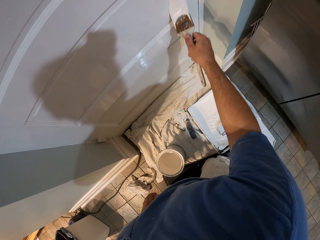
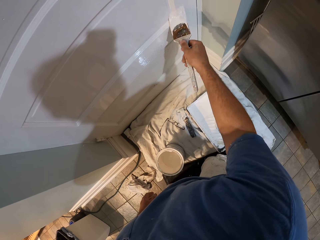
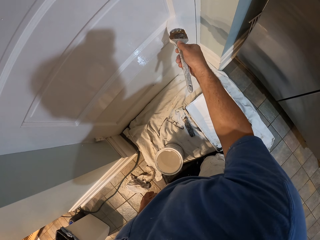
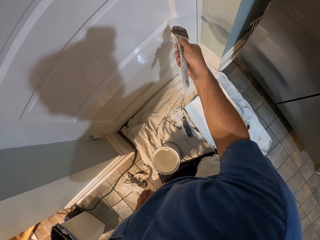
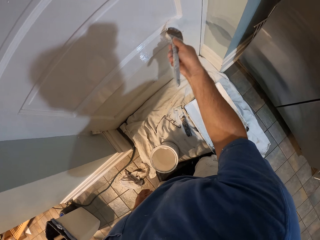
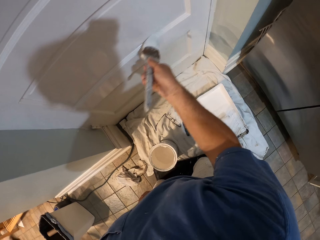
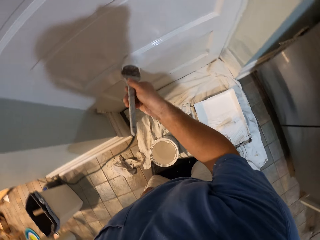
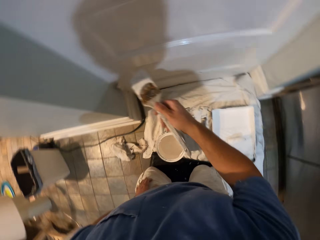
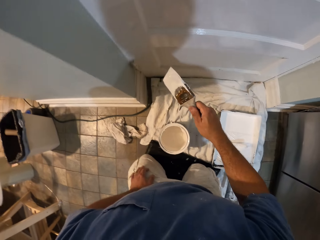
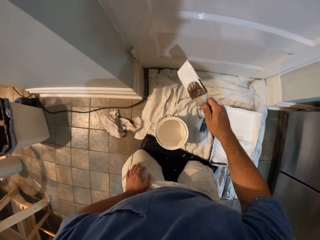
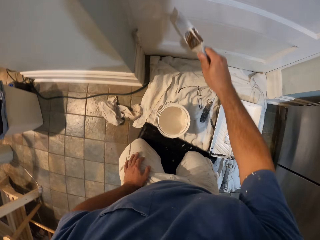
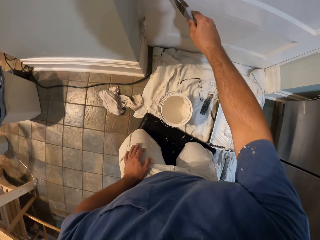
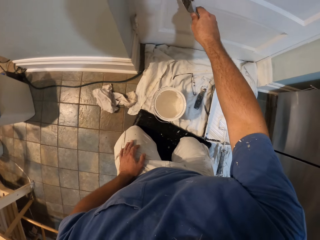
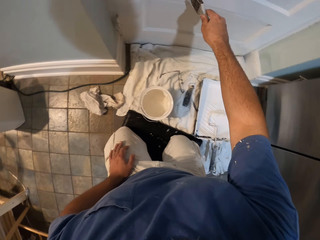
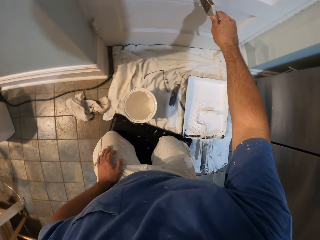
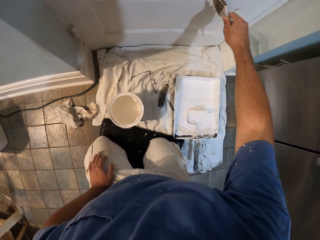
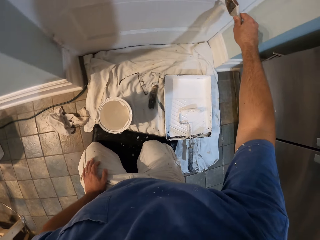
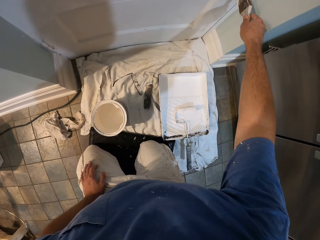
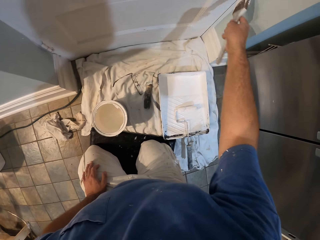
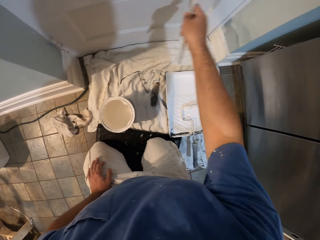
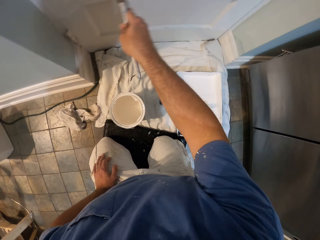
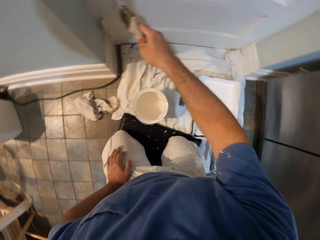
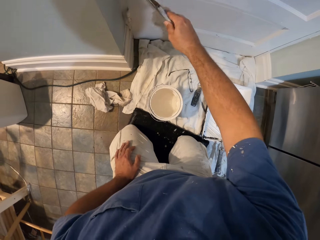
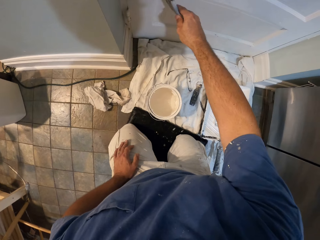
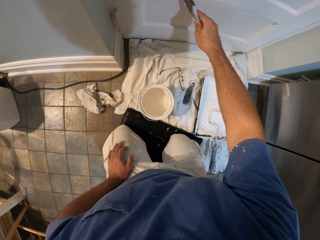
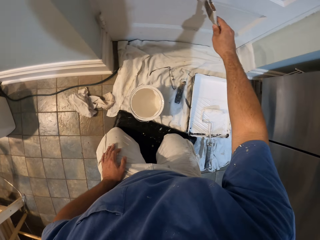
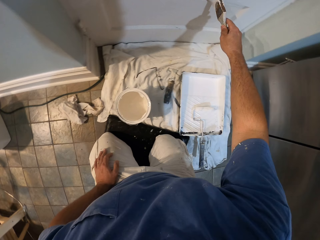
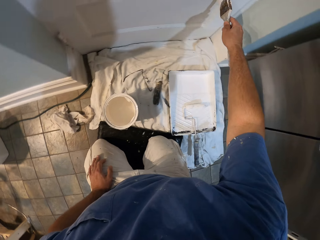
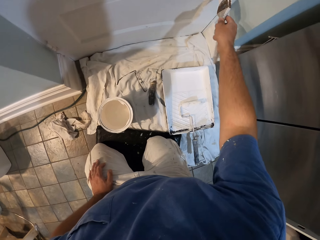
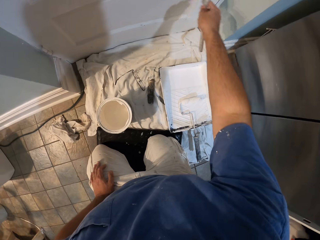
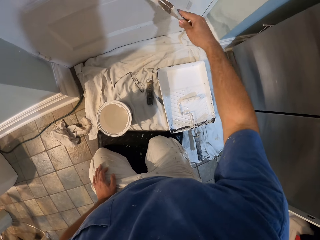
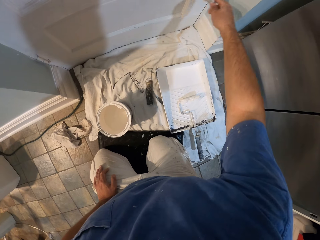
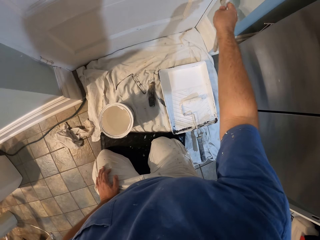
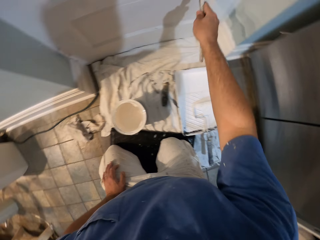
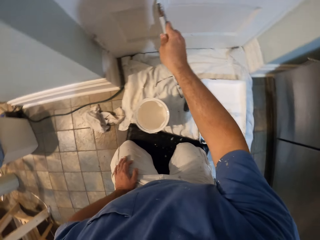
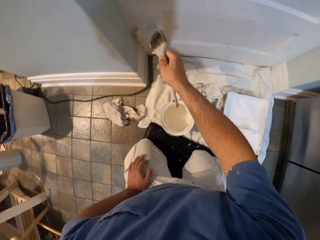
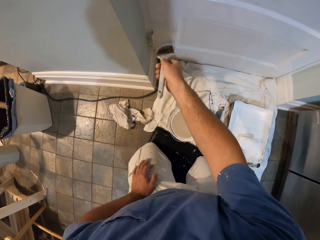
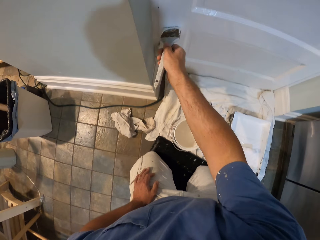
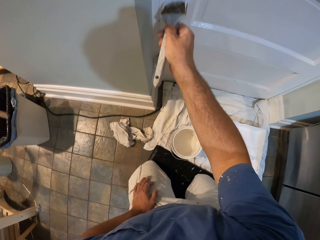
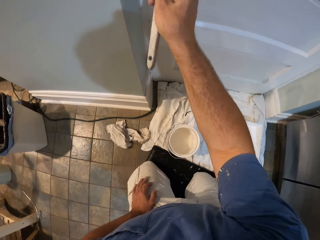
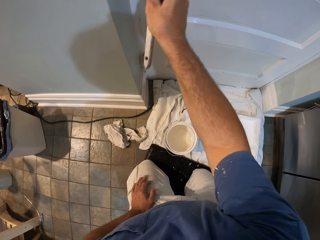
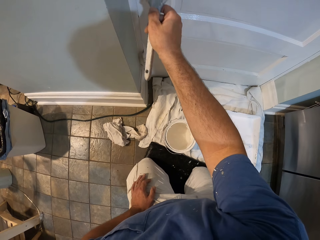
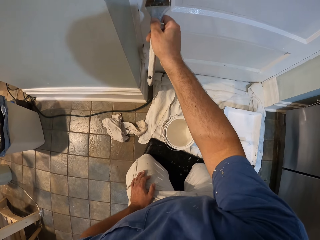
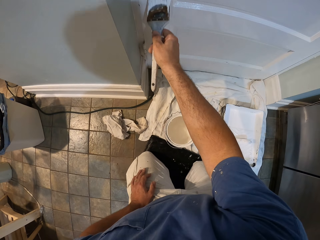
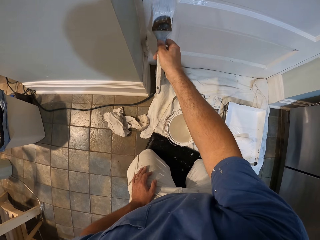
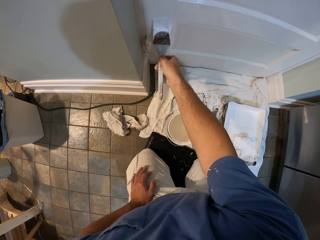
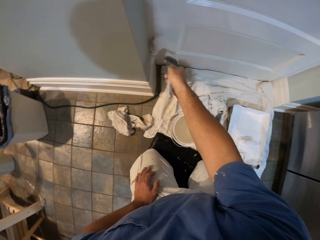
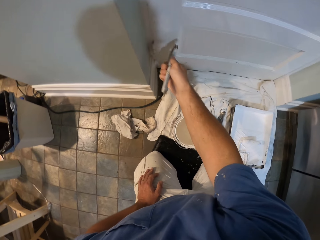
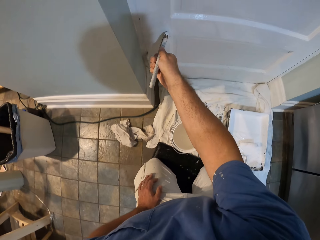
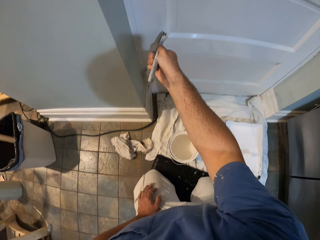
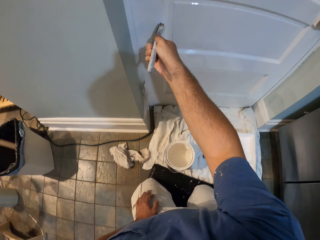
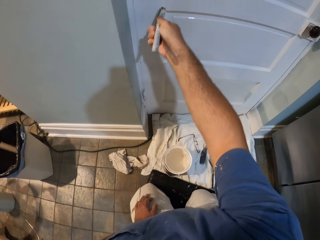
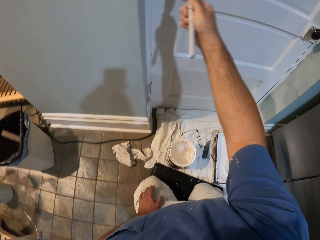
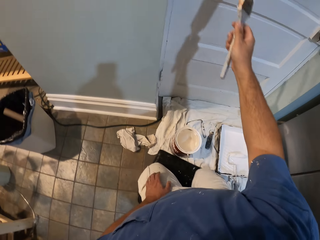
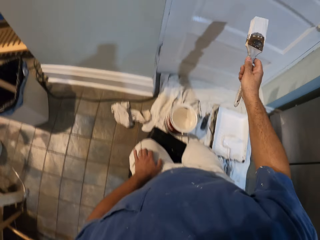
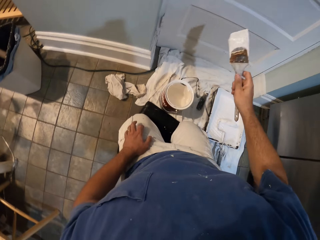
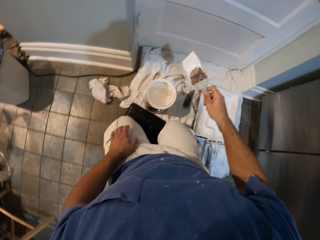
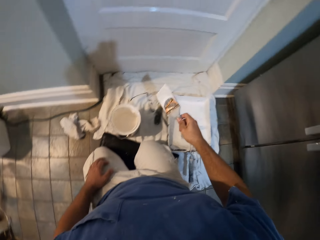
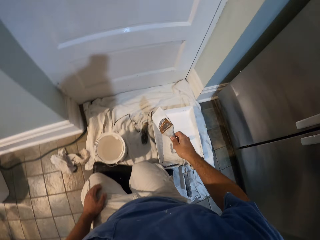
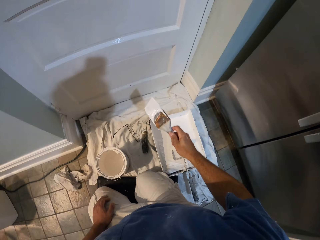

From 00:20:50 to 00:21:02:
The camera wearer puts his left hand on the lap.

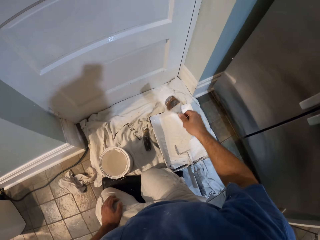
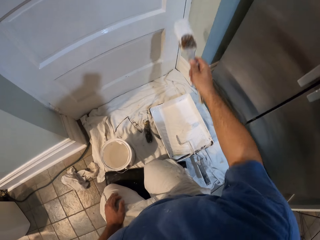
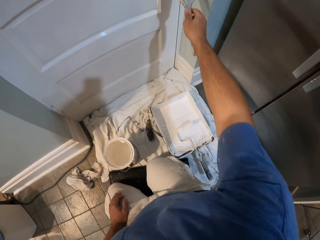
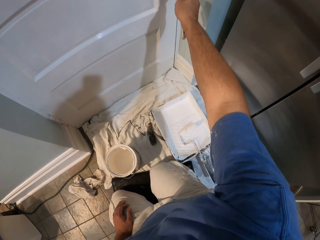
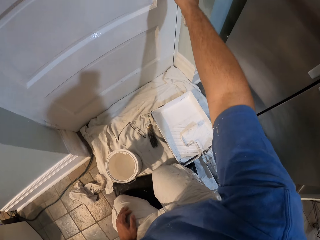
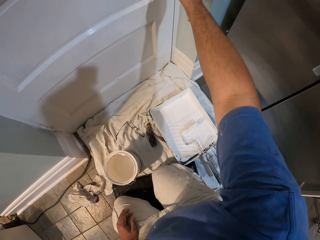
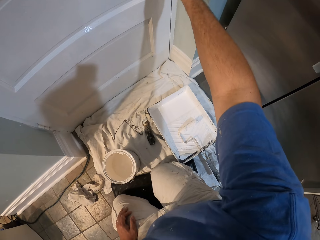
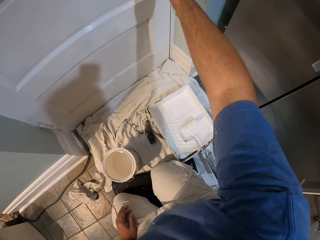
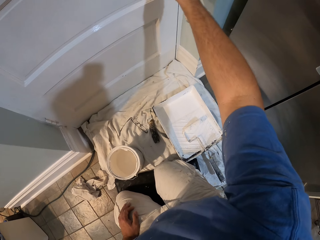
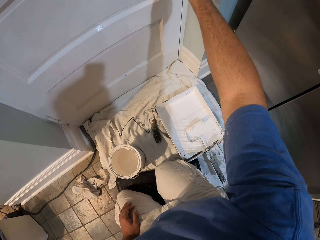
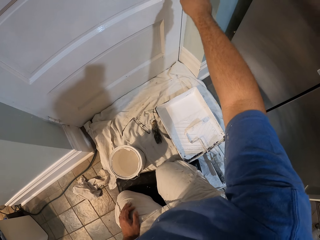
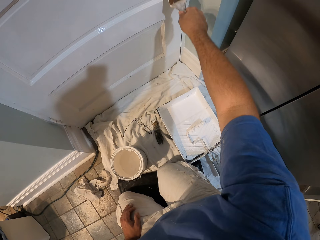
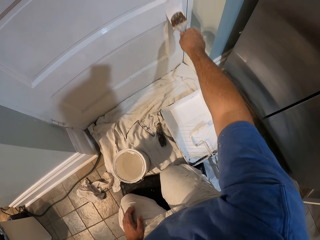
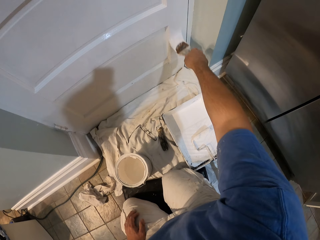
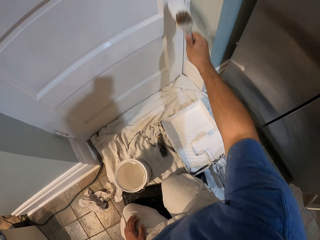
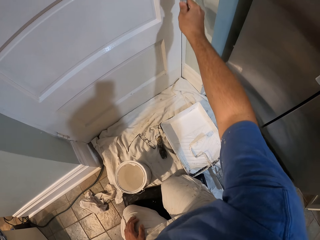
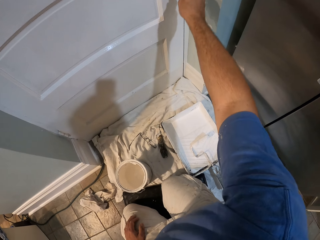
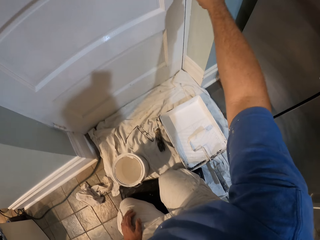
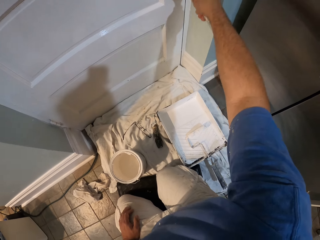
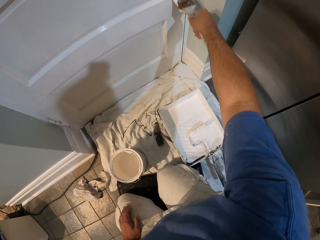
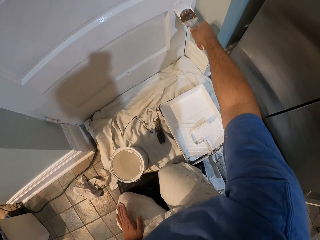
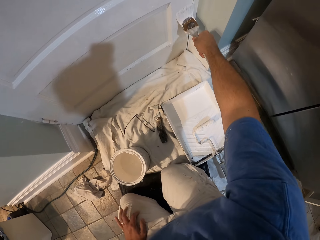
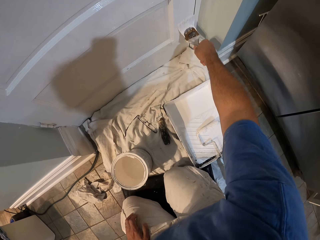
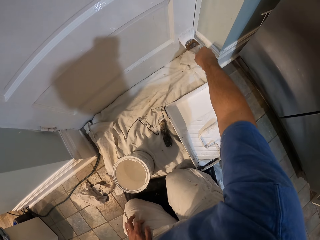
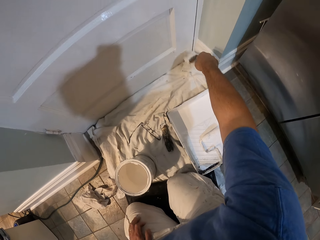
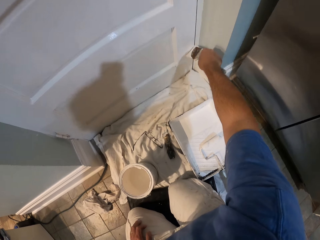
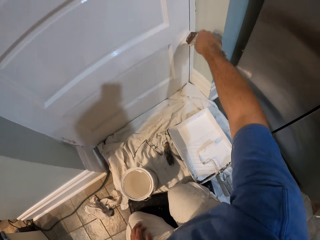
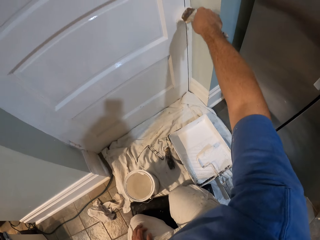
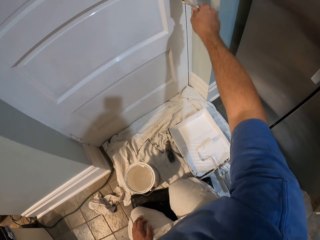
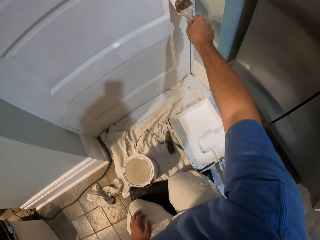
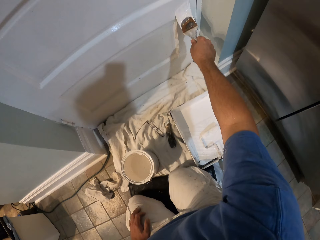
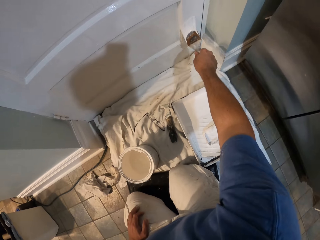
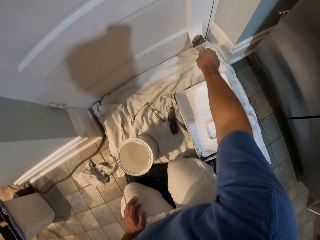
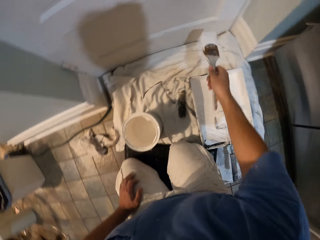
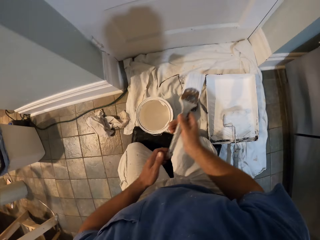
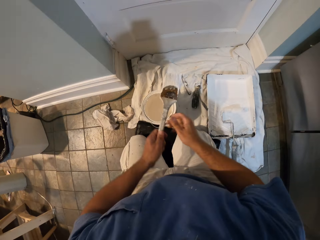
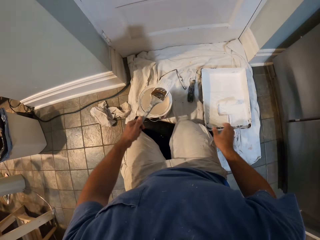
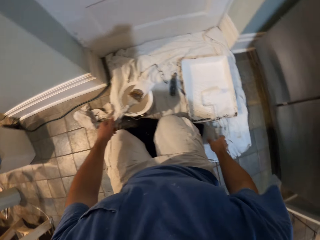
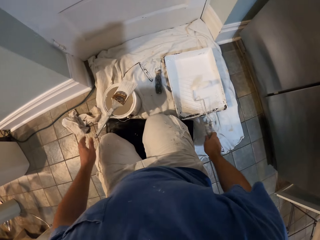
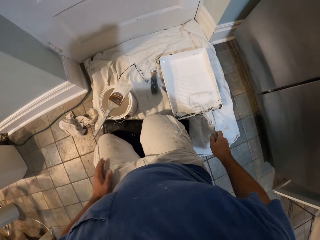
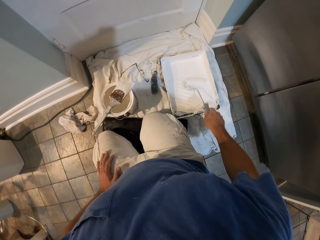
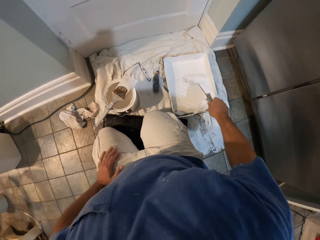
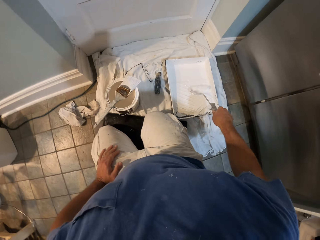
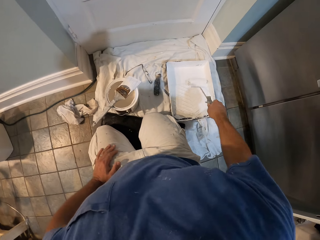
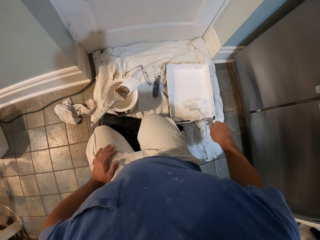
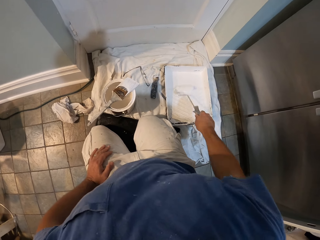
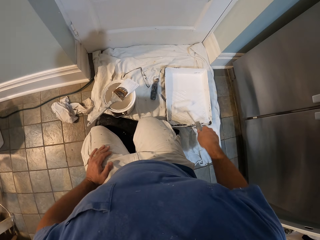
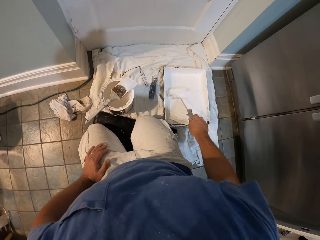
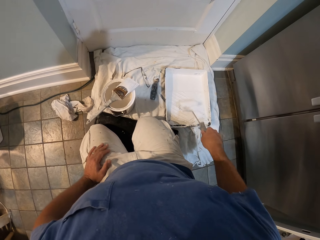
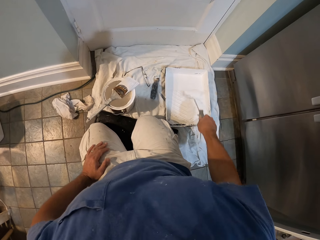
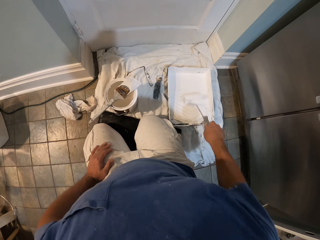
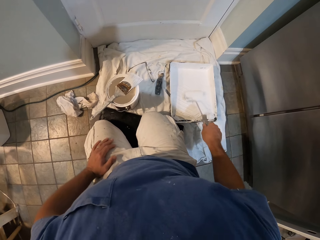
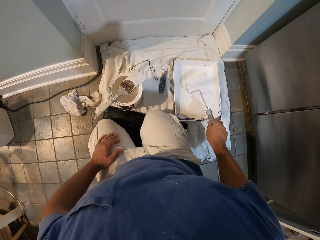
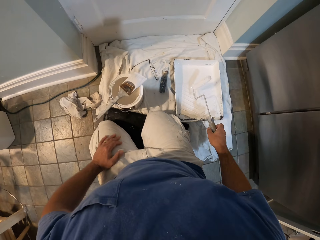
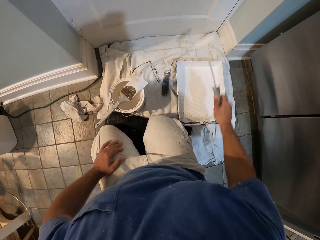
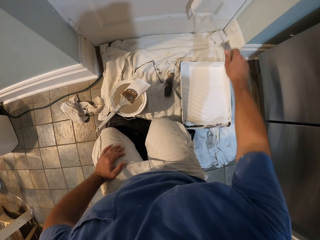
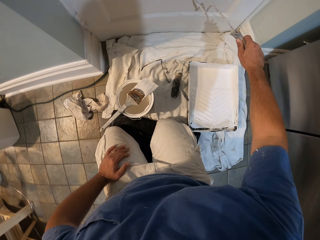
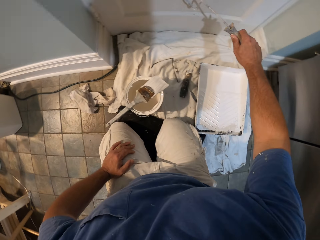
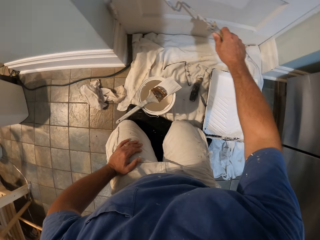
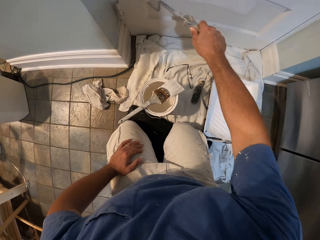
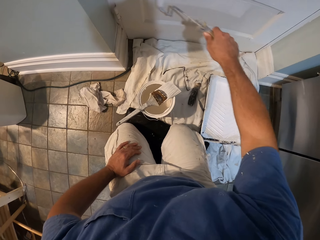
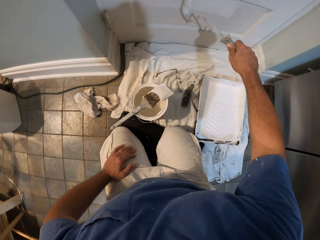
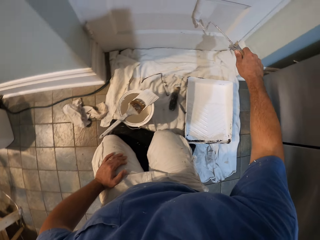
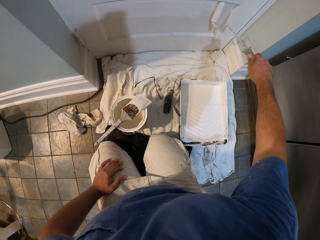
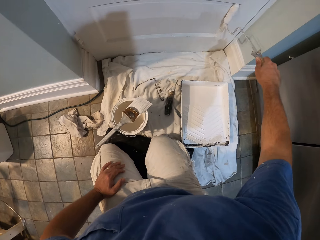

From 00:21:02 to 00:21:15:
The camera wearer passes the paint brush from his right hand to his left hand. He holds the brush with the left hand and drops the paint brush on top of the paint can. He picks up a paint roller from a paint container. He holds the roller brush in his right hand. He takes some paint from the paint container with the paint roller. He puts his left hand on his left lap. He paints the door with the paint roller.
